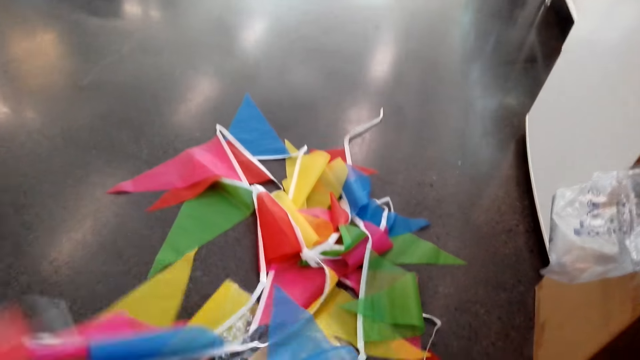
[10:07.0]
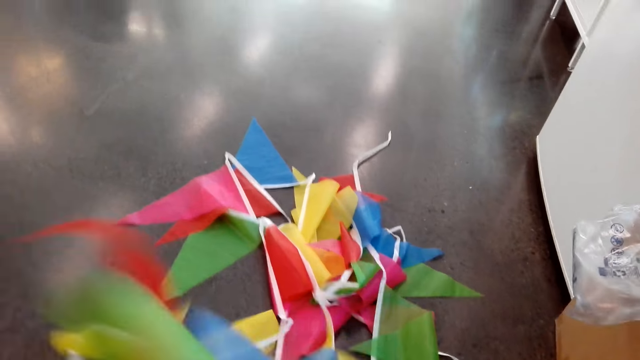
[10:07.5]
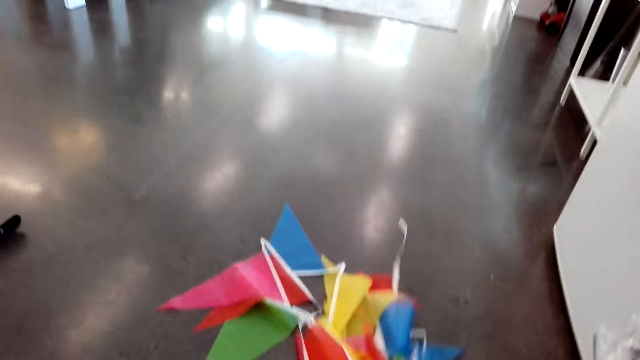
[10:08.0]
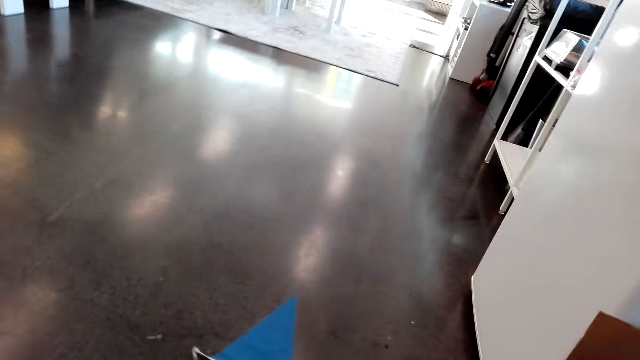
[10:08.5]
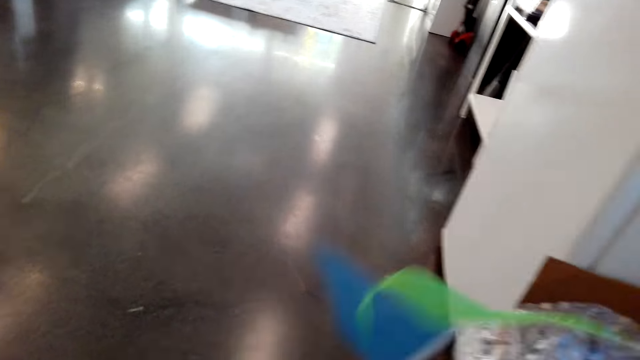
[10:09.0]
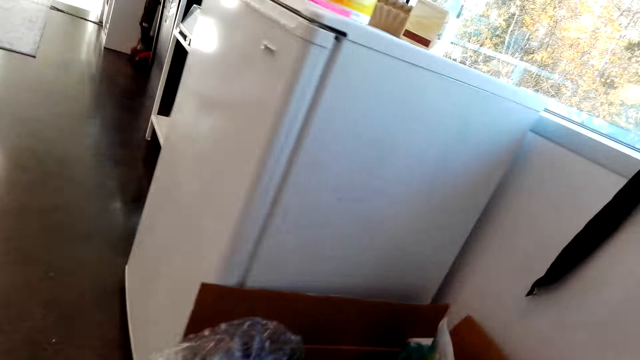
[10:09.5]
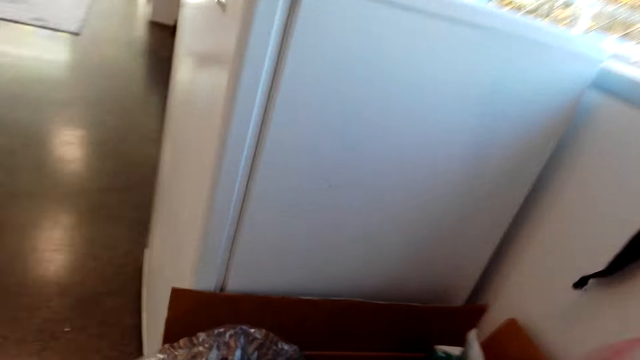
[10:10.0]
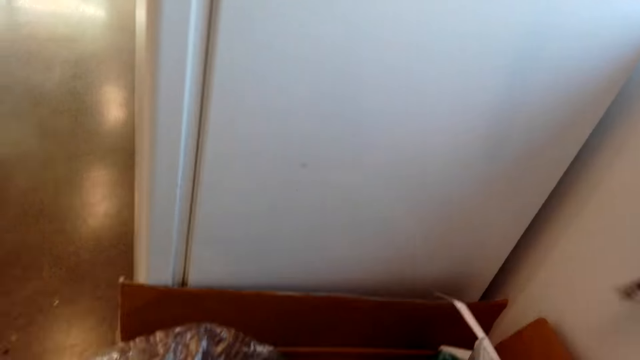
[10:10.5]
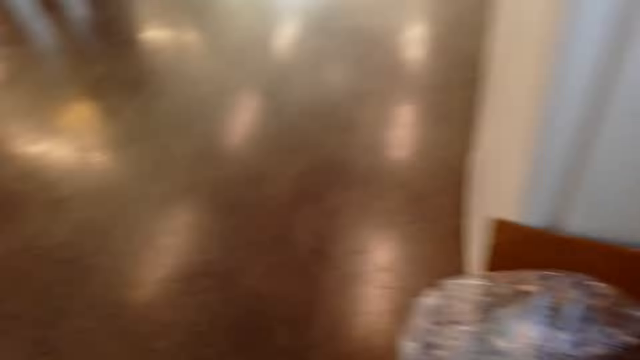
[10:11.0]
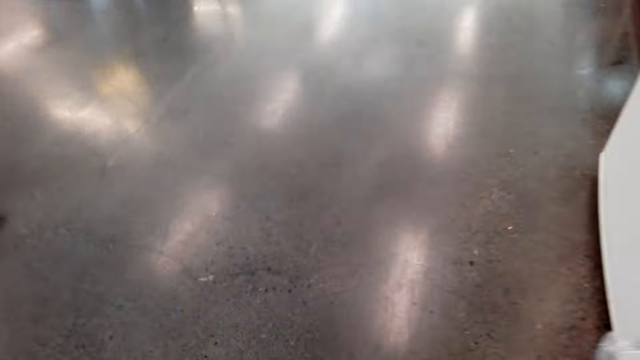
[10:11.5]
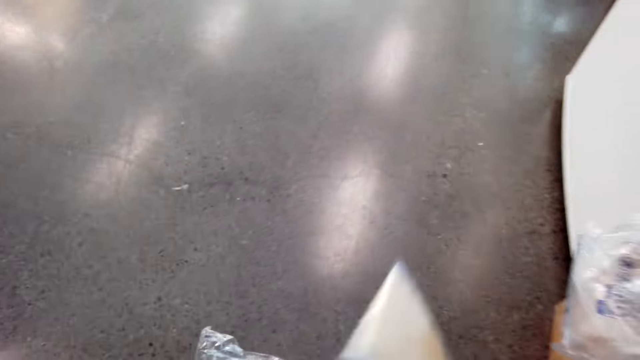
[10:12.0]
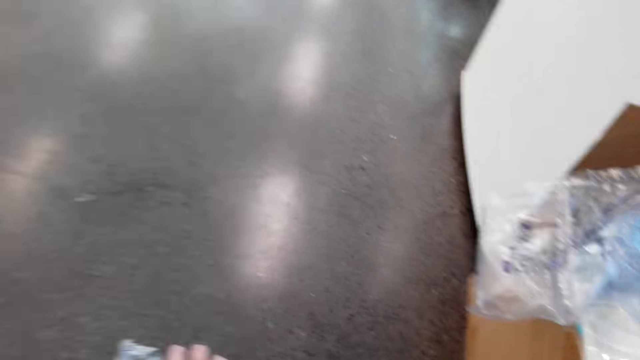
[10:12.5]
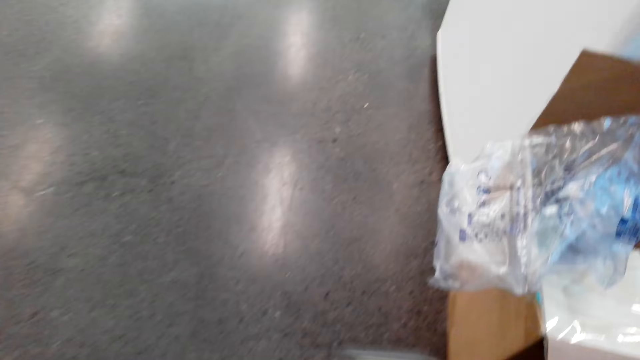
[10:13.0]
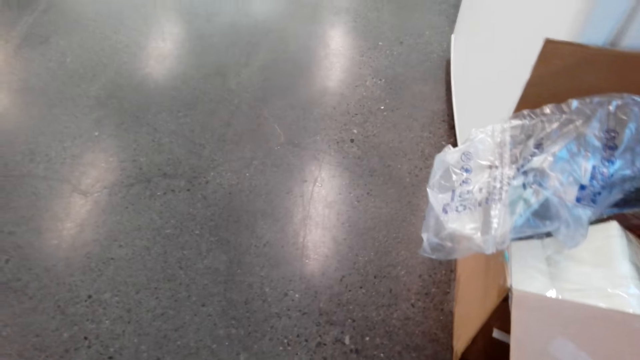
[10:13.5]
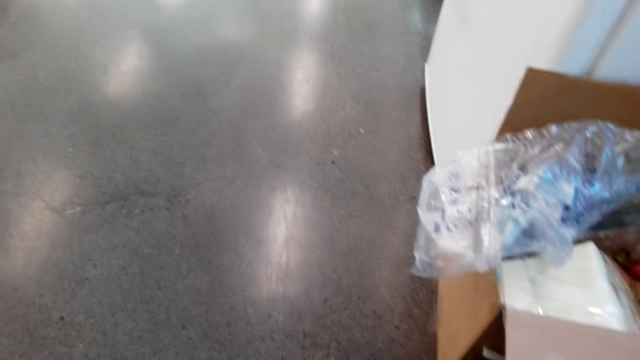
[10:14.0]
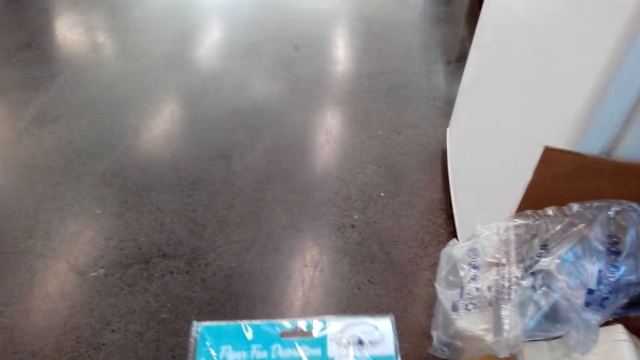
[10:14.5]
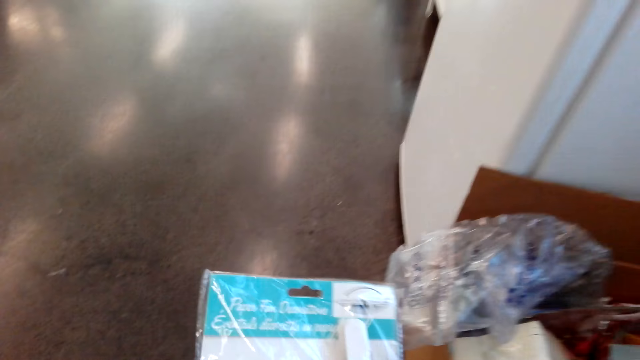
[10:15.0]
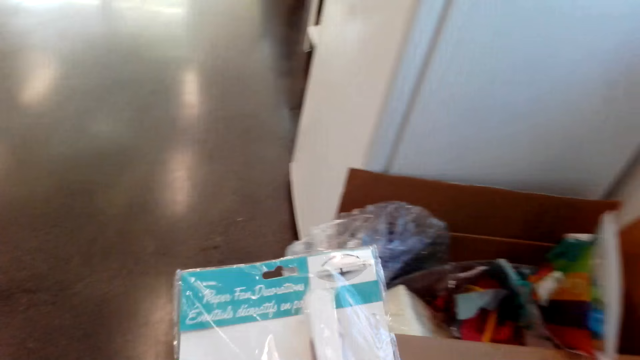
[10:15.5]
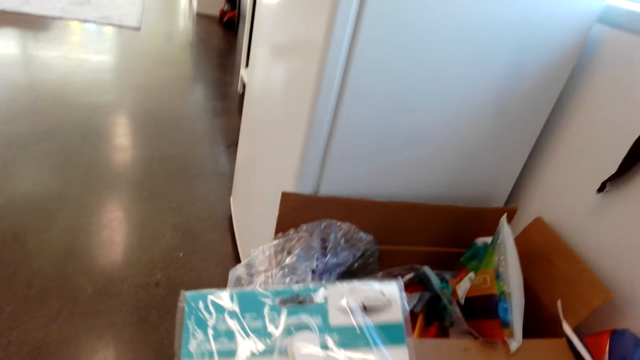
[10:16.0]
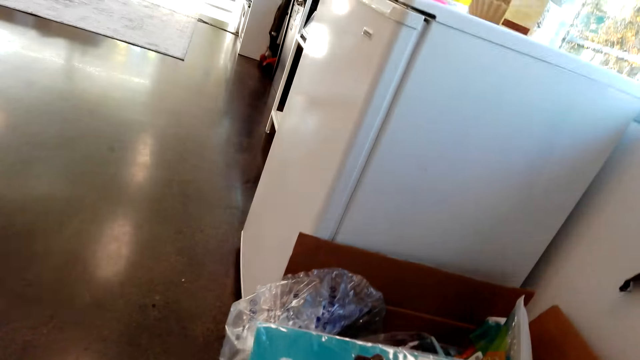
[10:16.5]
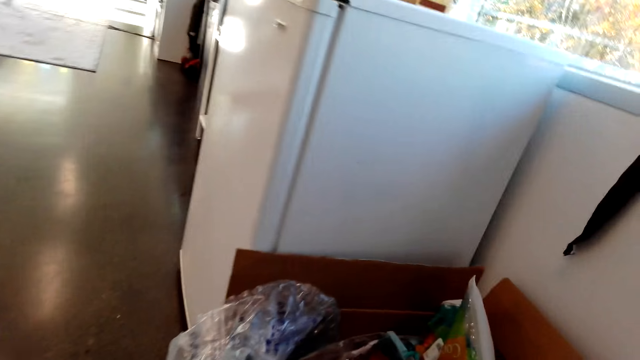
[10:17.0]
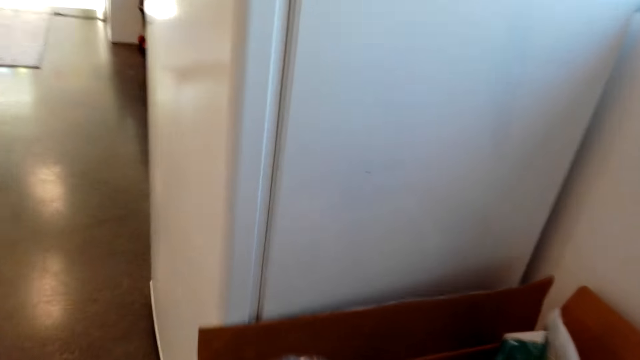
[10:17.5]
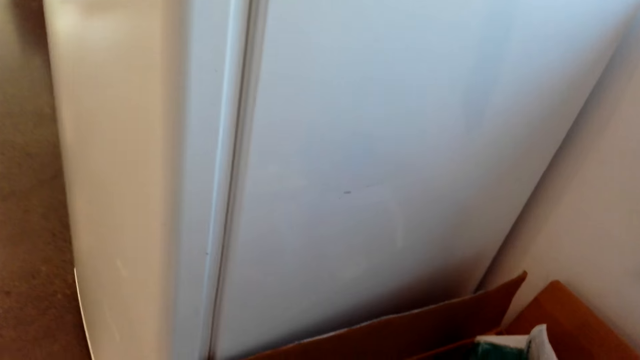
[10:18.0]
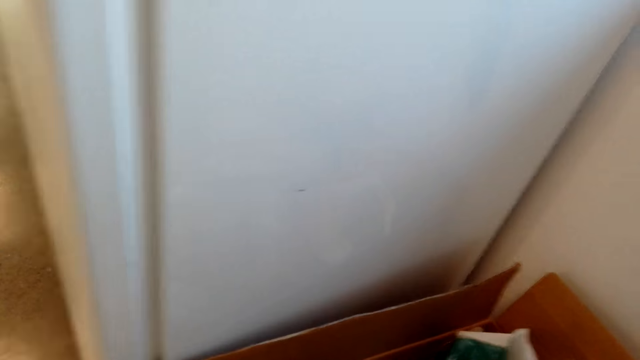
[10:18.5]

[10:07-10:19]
The camera wearer walks around the house. They look at the decorations. They look at the floor. They walk around the house.

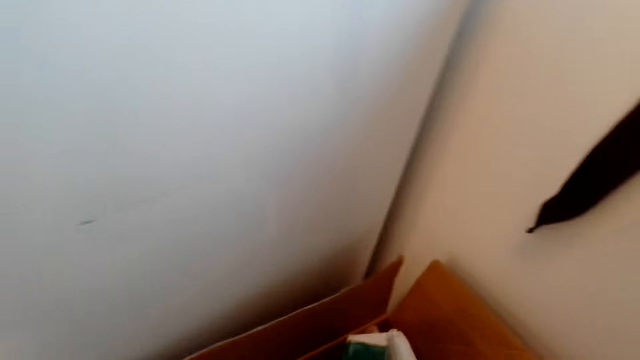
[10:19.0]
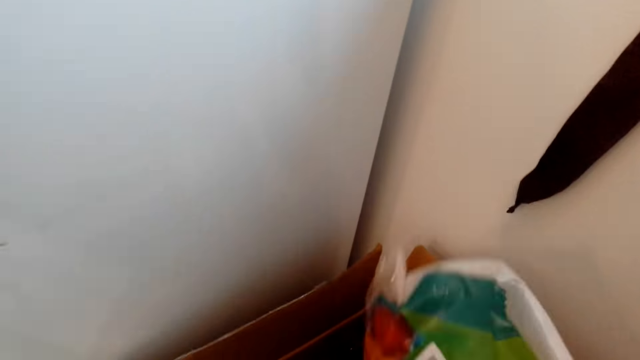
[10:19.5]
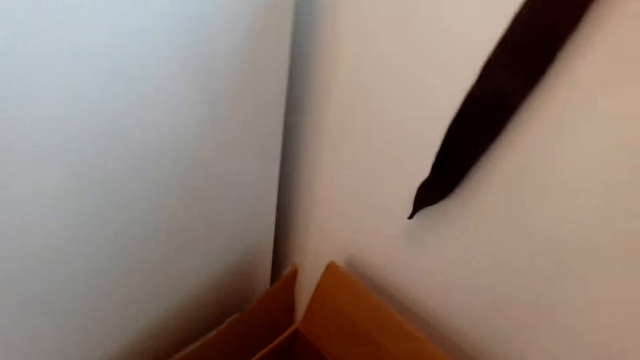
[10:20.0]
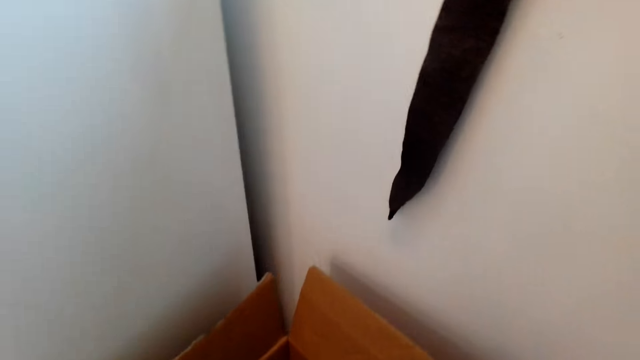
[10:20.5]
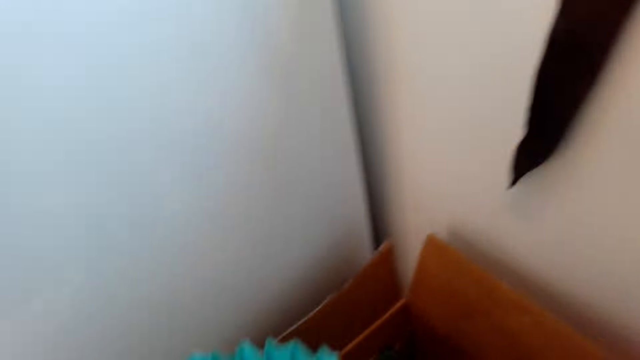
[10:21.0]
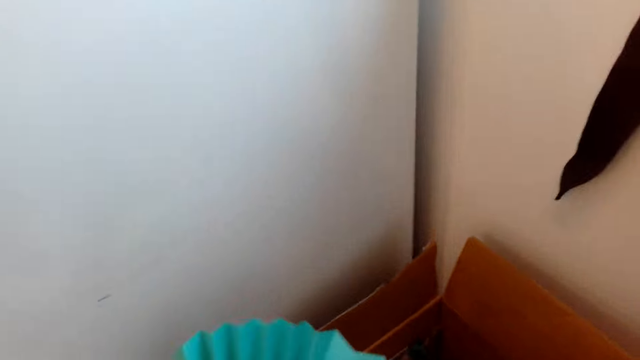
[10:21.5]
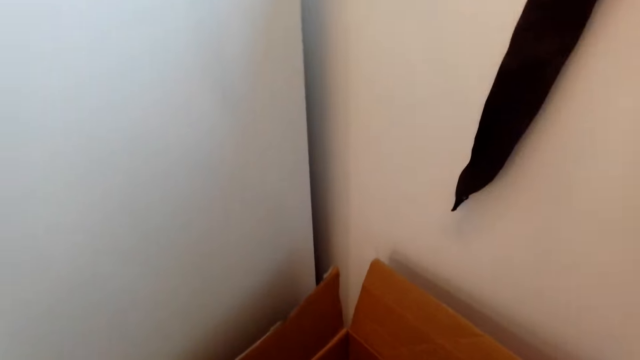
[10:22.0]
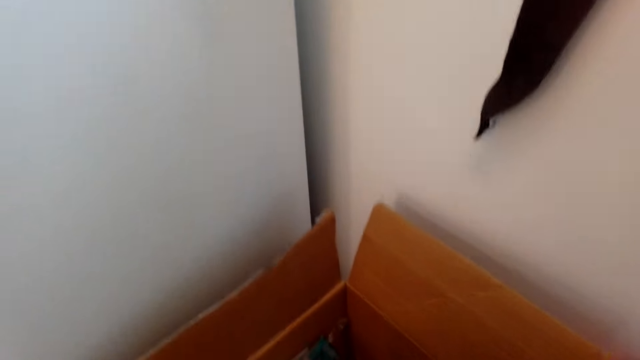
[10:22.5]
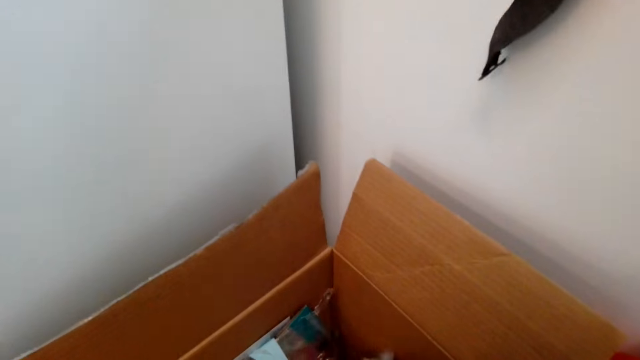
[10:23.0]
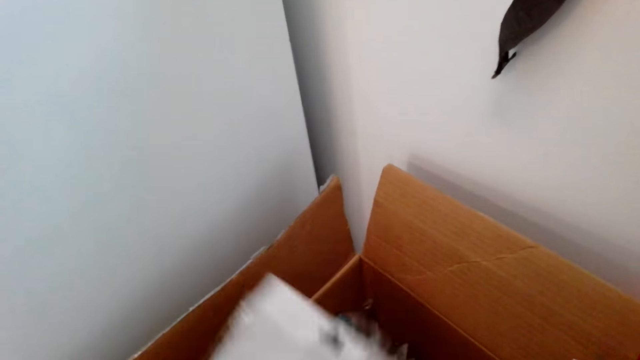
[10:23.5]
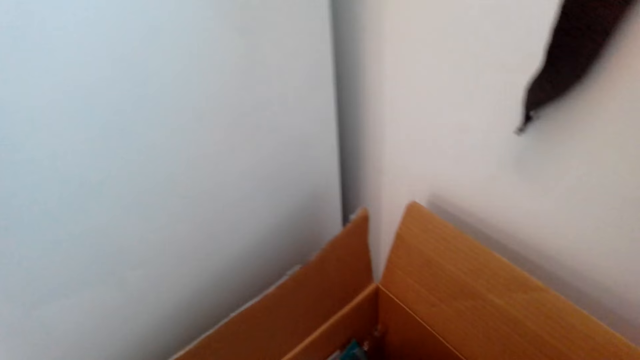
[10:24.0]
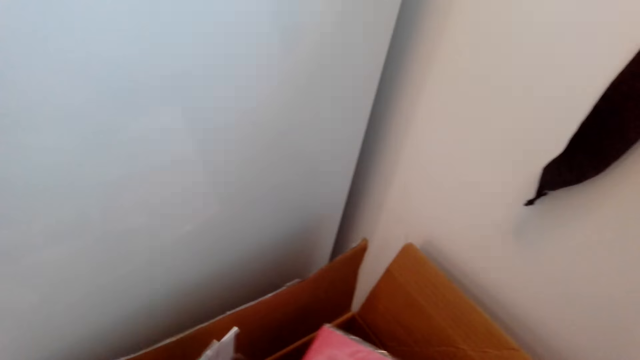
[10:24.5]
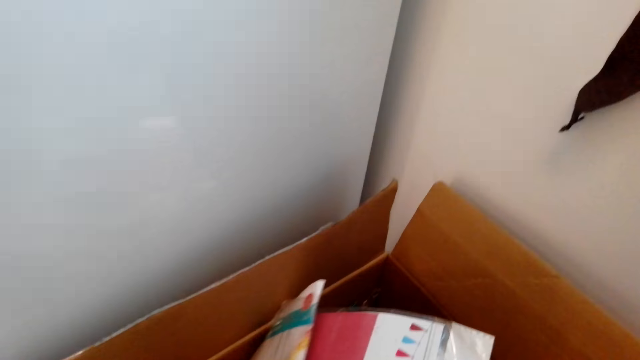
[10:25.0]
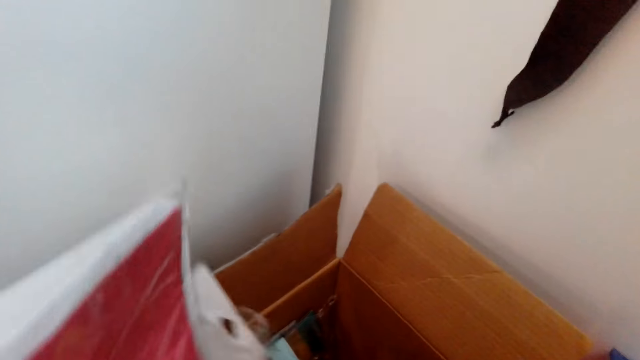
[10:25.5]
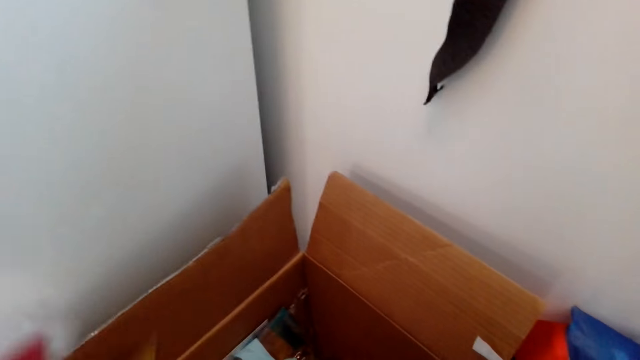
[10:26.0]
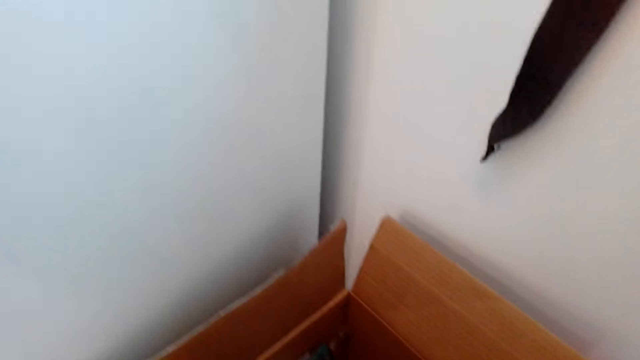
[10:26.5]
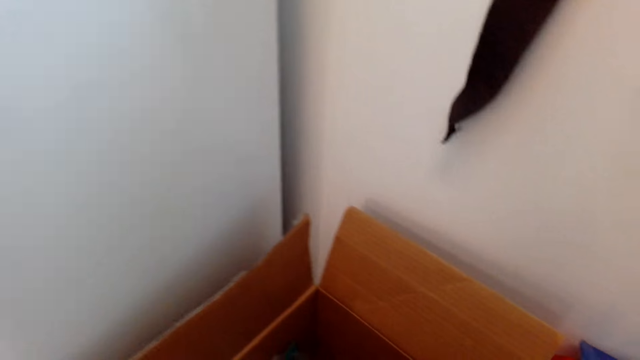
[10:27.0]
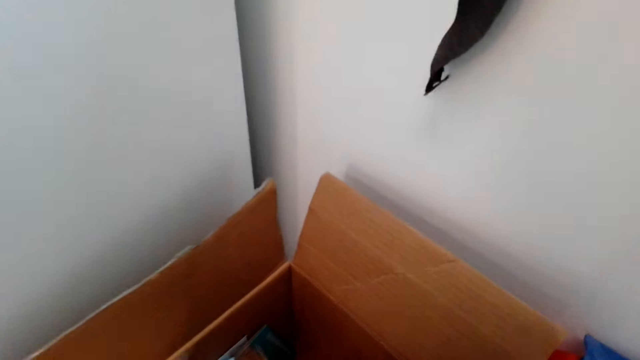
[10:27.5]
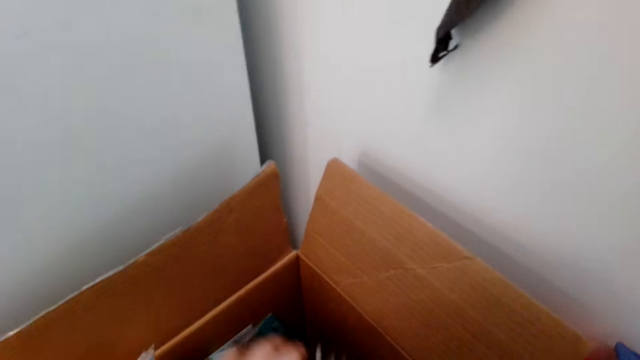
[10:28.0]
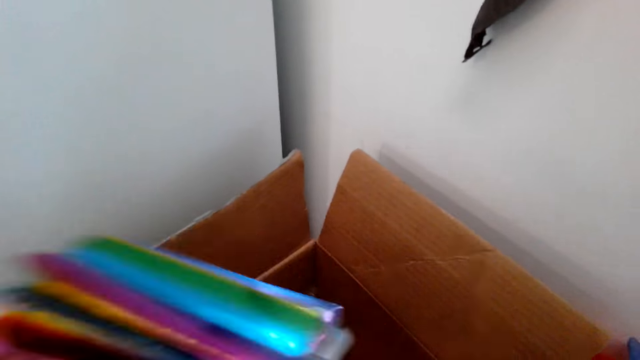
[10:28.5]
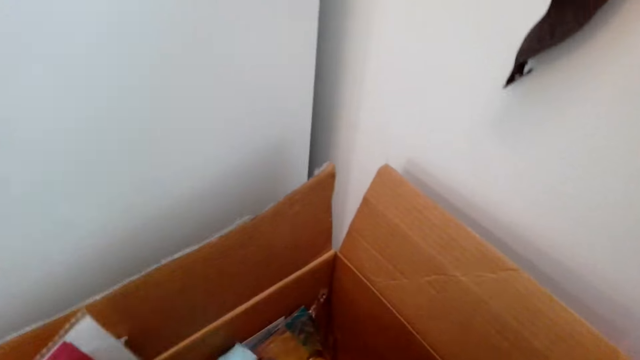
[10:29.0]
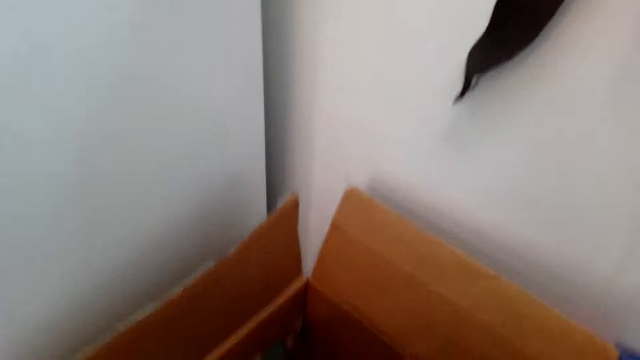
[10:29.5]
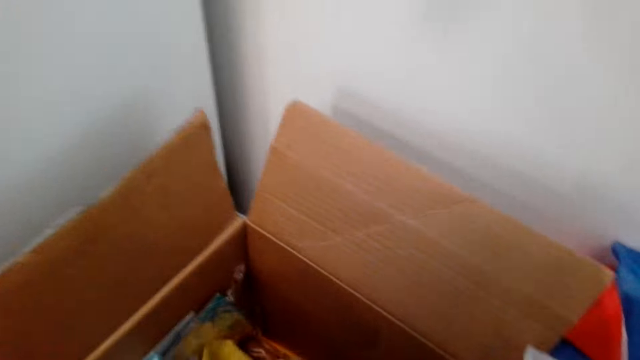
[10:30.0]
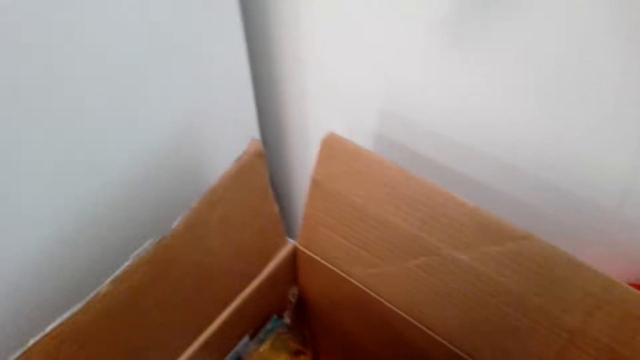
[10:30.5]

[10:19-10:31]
The camera wearer looks around.
